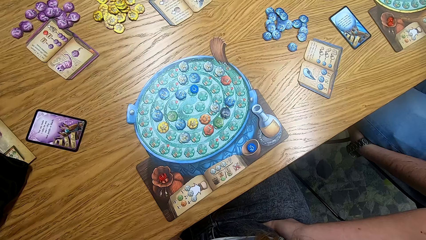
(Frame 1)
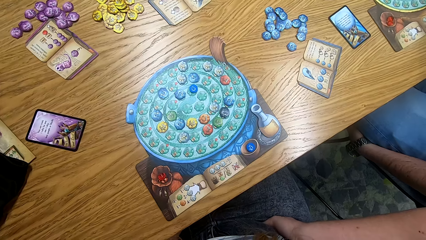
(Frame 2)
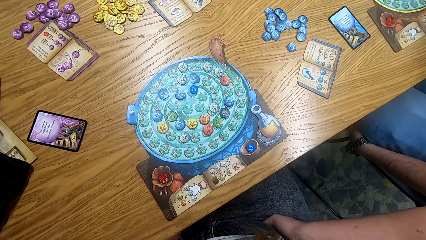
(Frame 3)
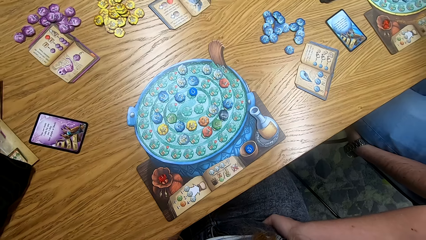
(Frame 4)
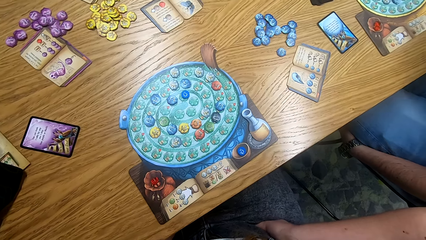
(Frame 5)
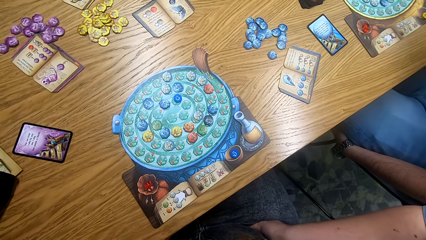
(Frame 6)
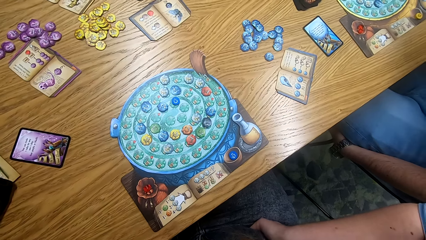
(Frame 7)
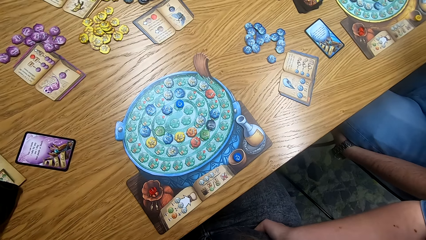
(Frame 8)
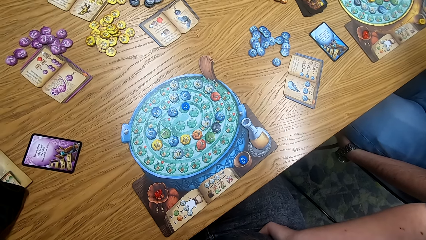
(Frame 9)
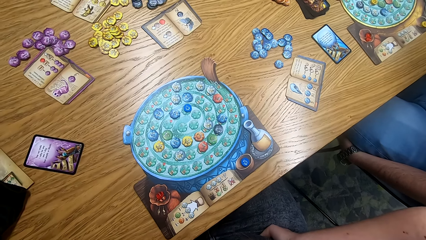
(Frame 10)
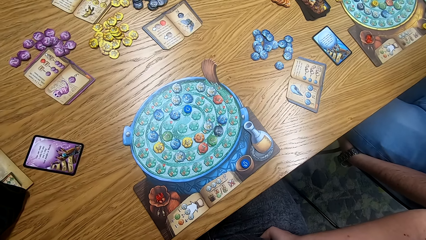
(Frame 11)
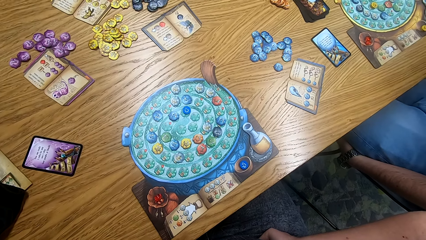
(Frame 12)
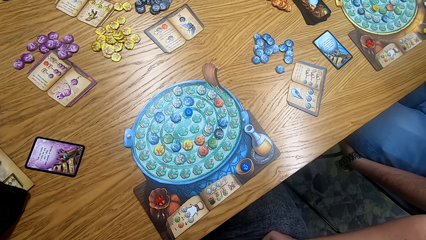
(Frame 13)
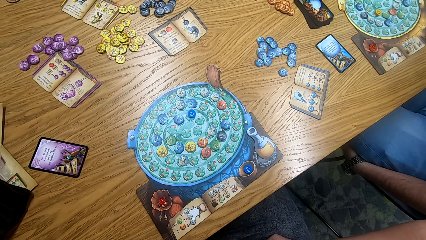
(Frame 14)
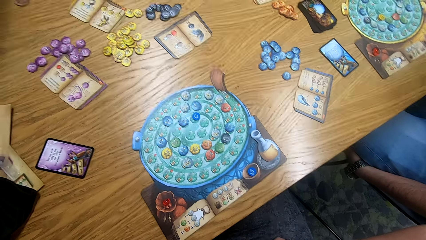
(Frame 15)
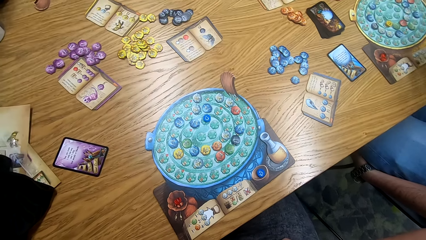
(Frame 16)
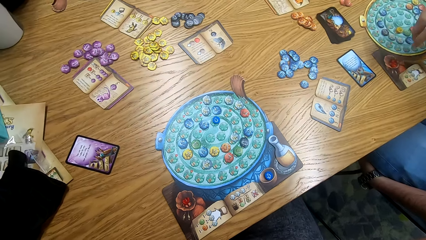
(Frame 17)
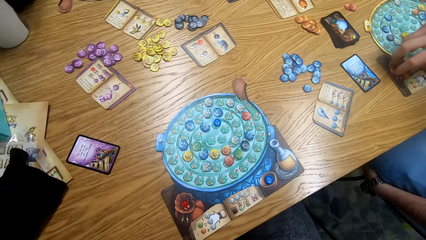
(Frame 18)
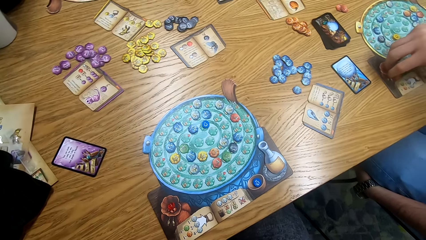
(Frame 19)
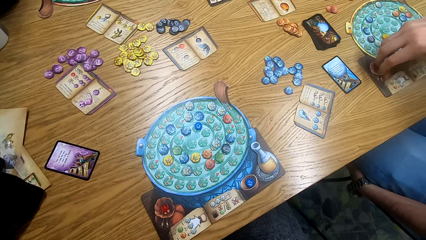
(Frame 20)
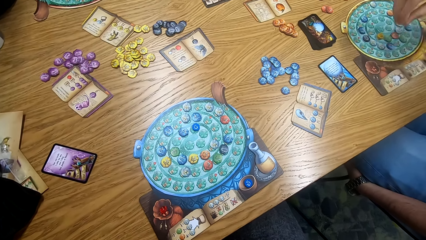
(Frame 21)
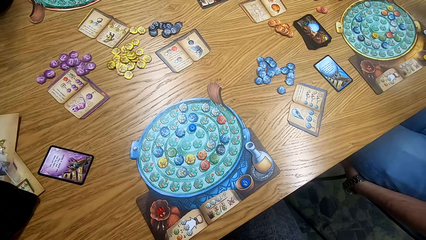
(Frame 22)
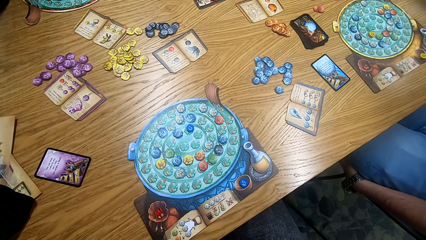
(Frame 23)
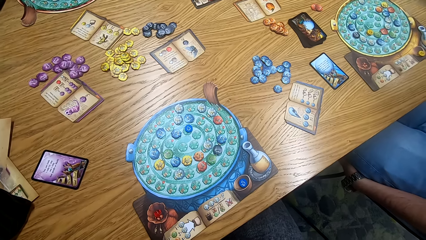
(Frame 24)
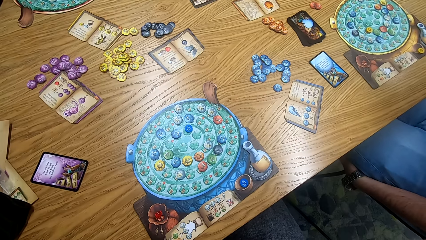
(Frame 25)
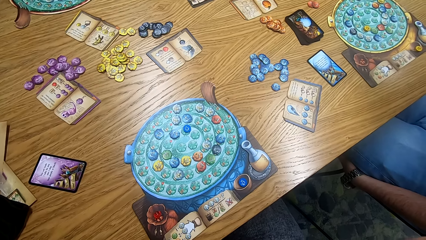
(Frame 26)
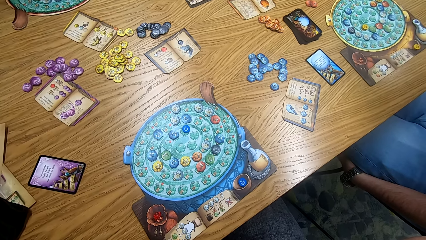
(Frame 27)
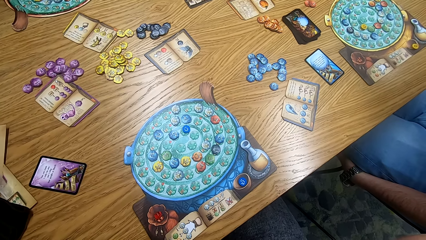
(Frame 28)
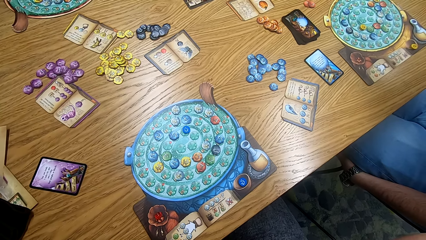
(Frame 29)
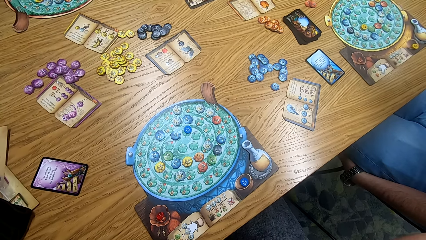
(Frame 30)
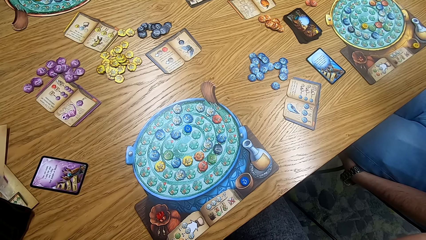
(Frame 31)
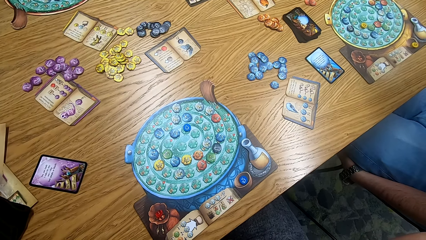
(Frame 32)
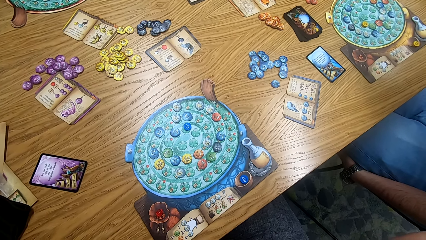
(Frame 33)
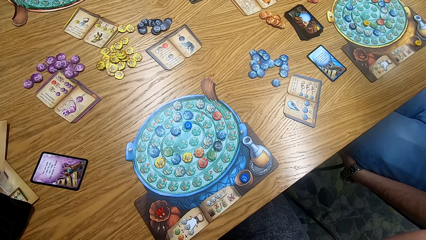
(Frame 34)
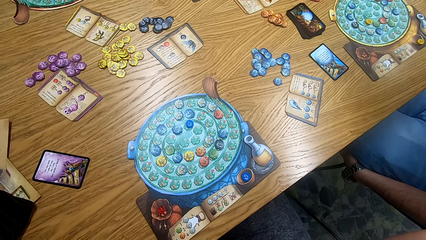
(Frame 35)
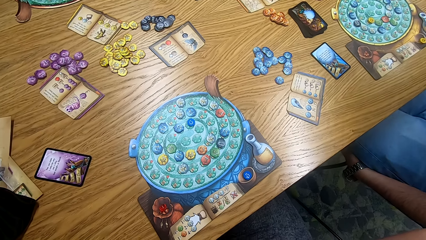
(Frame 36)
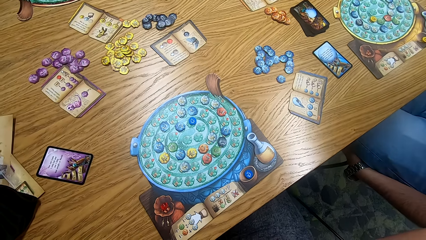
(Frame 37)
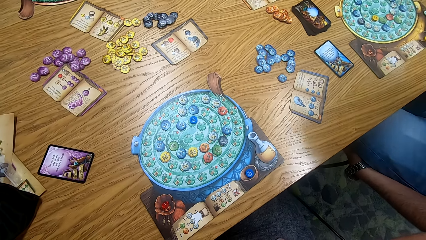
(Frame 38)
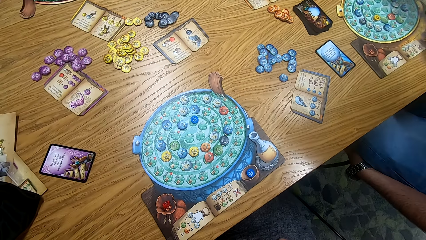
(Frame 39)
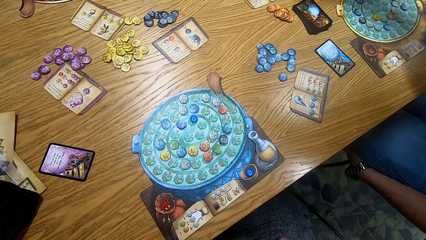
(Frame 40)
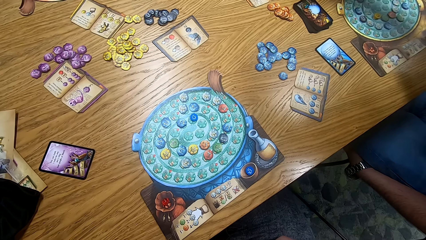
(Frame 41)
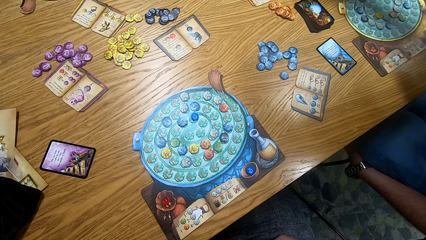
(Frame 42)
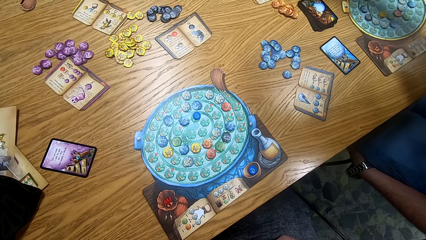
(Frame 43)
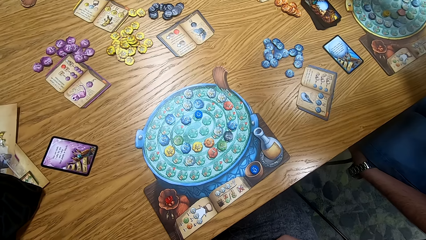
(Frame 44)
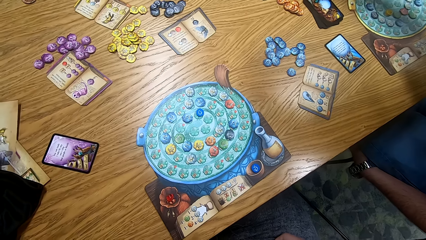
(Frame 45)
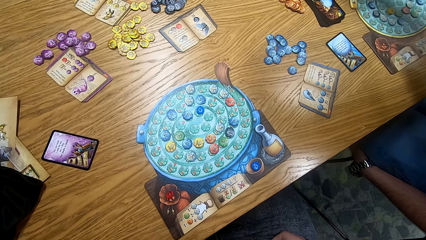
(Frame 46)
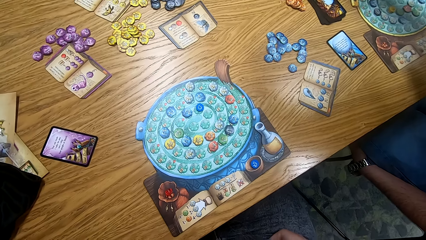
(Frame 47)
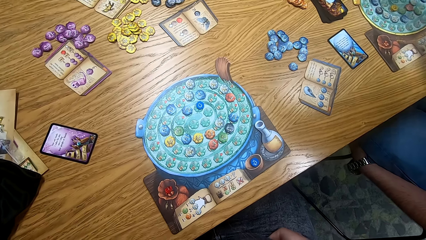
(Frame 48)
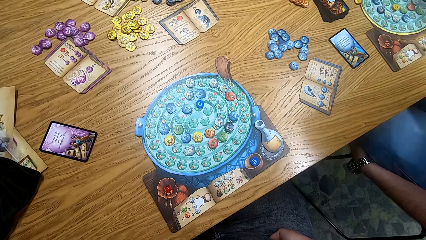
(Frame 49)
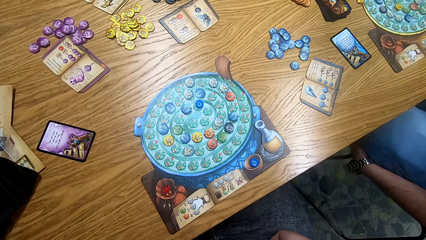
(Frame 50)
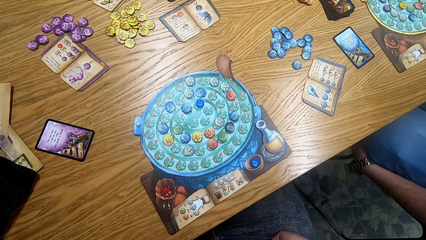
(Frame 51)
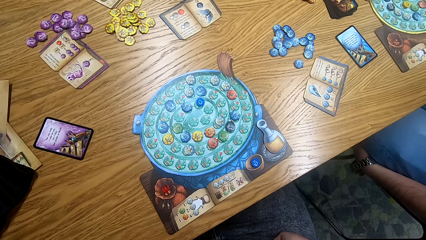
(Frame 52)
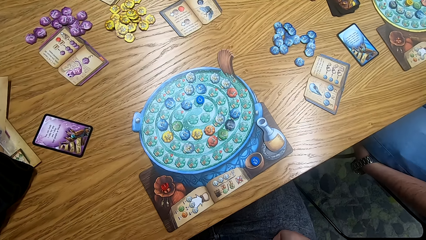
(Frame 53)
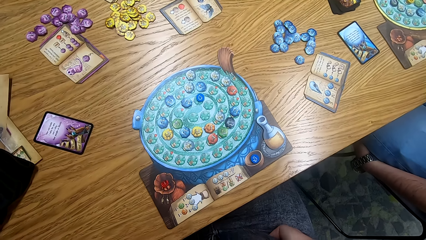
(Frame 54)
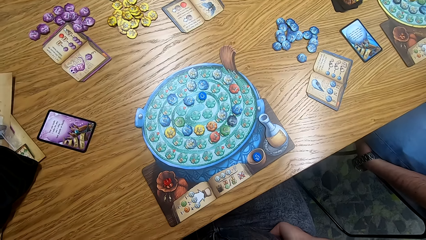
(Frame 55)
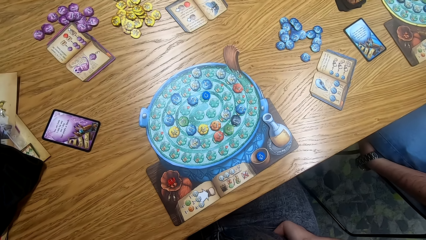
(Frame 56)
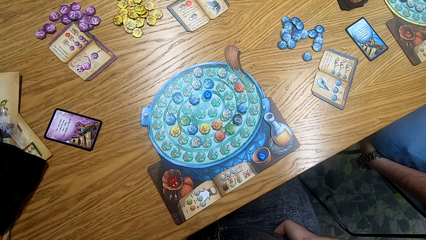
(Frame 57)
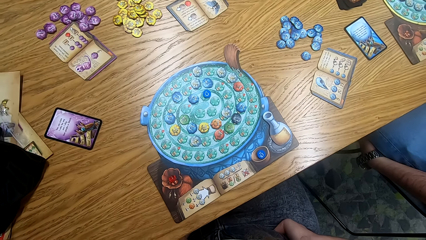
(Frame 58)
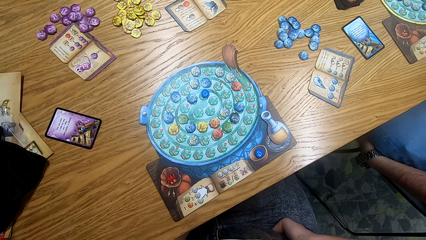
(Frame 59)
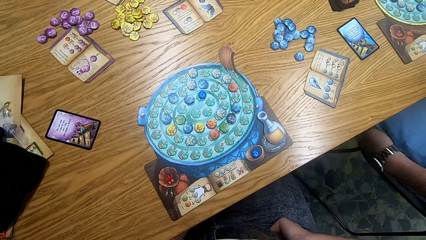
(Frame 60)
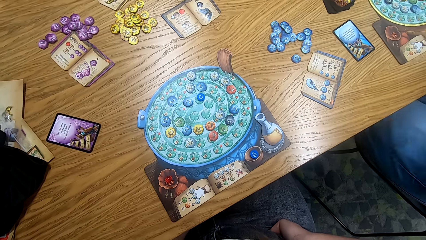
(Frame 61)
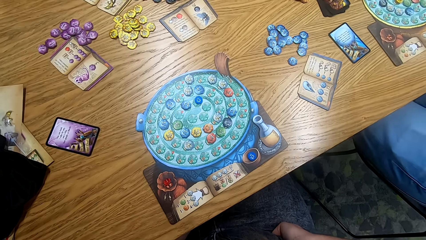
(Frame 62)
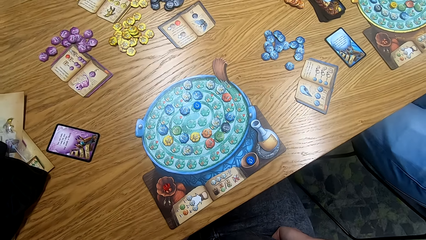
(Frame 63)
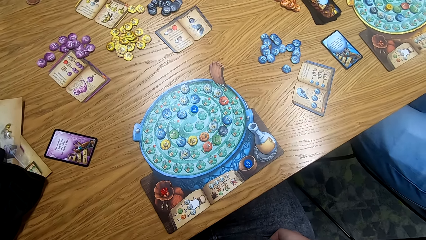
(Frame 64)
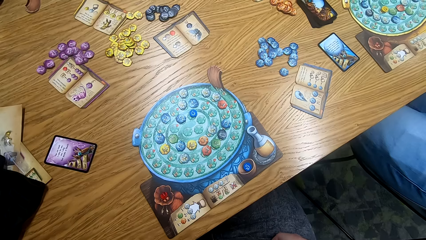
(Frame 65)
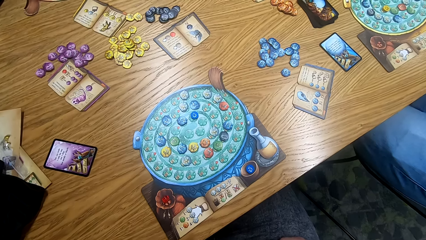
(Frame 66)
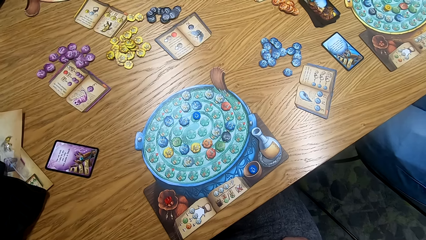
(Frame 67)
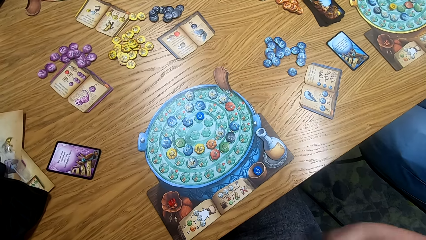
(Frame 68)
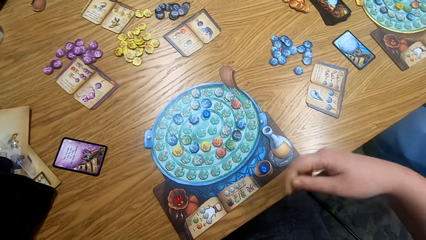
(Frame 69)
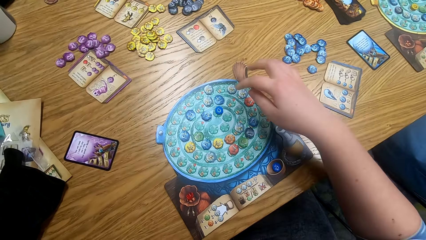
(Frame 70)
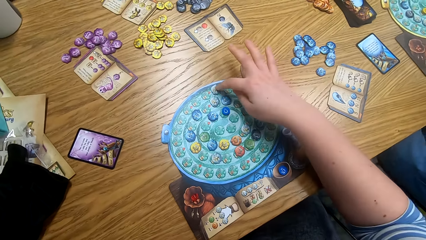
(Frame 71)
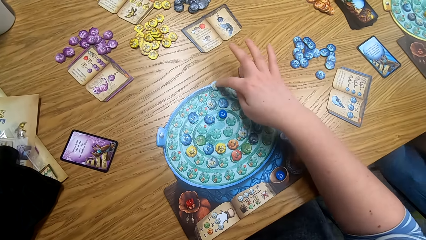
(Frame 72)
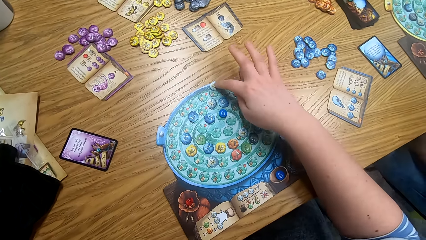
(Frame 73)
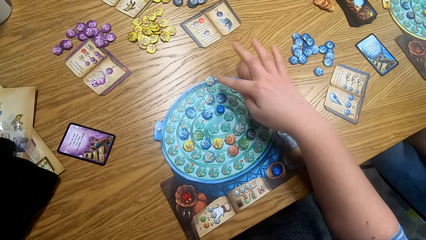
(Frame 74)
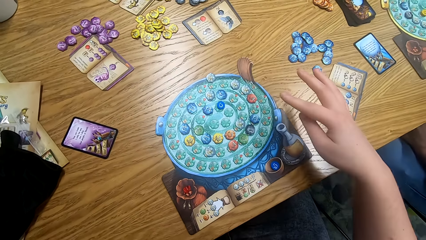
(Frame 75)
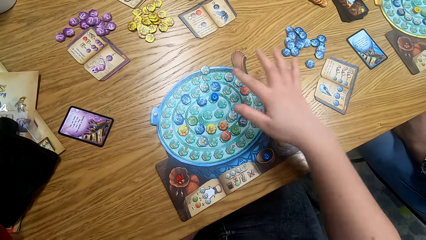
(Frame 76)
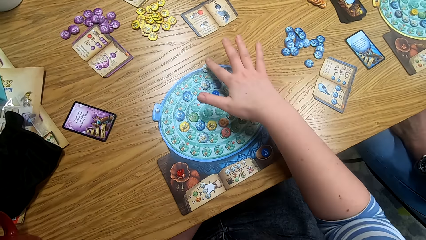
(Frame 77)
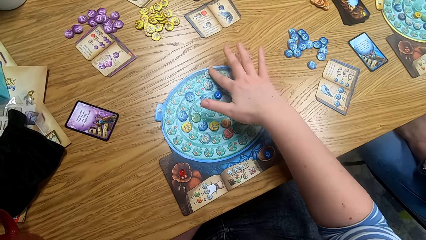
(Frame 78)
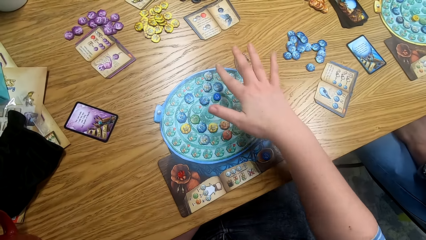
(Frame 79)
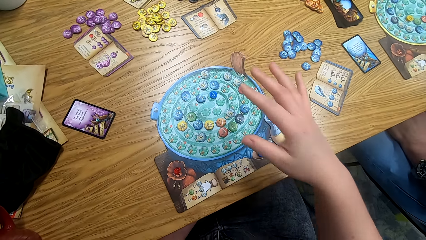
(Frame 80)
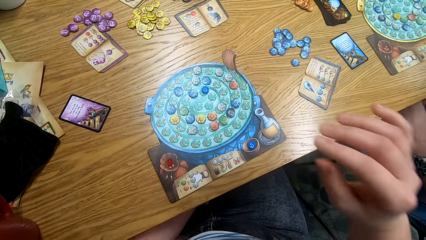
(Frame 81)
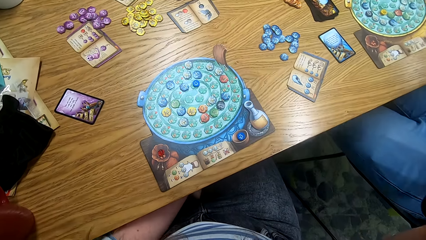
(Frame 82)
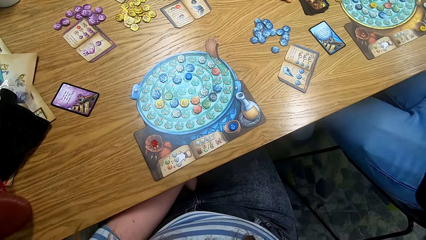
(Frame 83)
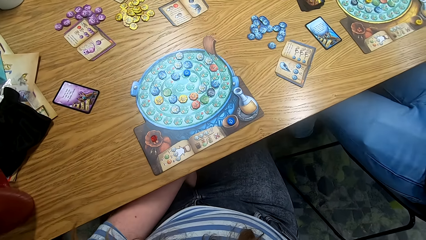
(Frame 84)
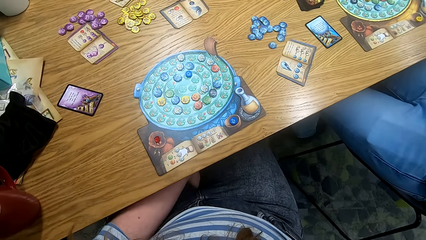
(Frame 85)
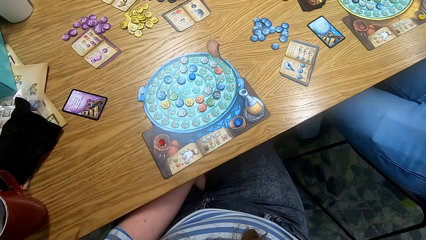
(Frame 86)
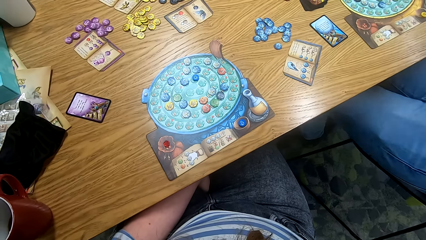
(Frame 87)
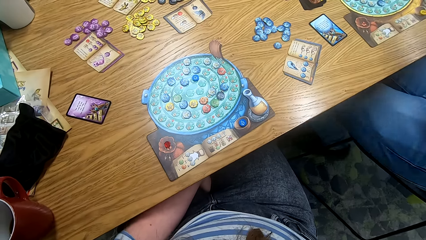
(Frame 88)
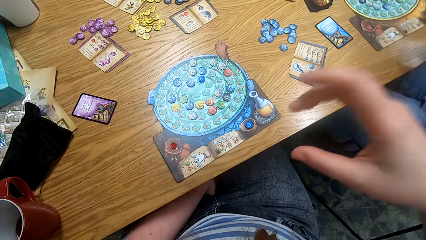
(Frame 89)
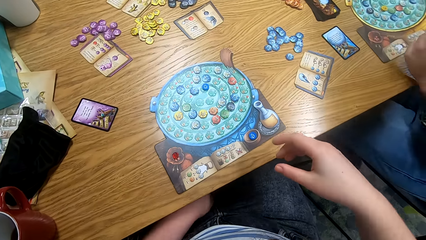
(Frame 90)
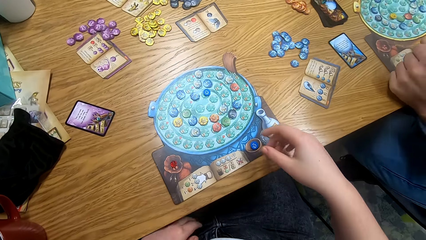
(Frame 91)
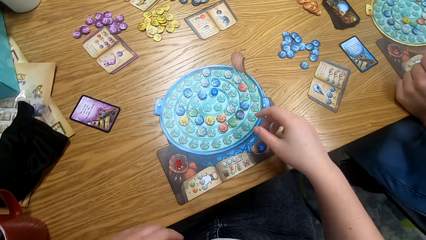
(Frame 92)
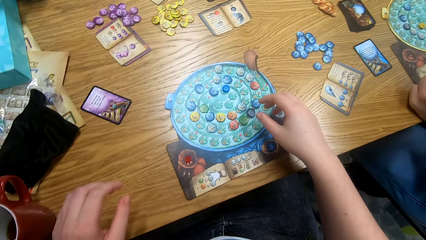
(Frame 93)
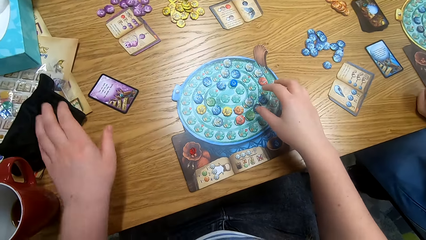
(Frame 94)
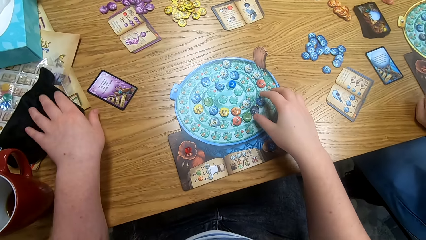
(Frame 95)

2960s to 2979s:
A man removes a recipe from the pocket. The camera wearer looks at the table. They move a token on the board. They play something. They look at the table.
